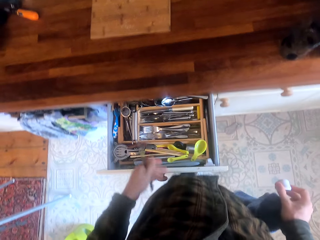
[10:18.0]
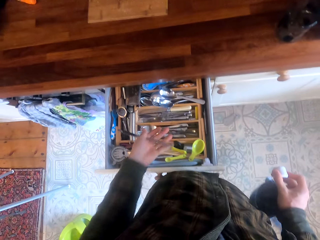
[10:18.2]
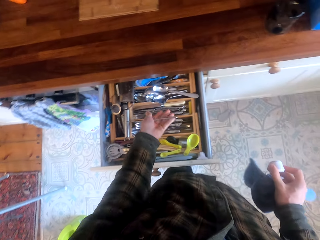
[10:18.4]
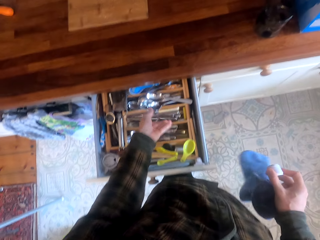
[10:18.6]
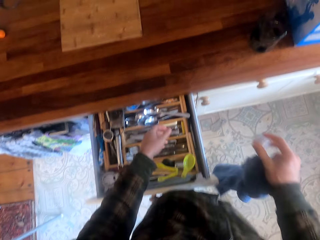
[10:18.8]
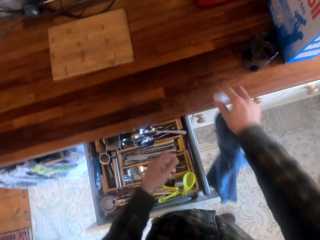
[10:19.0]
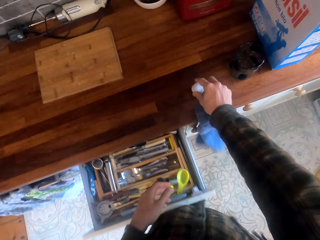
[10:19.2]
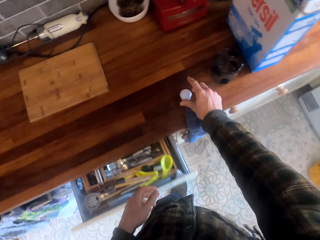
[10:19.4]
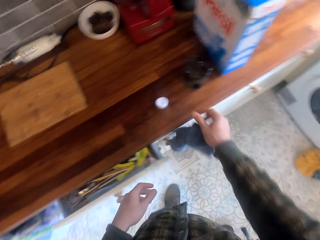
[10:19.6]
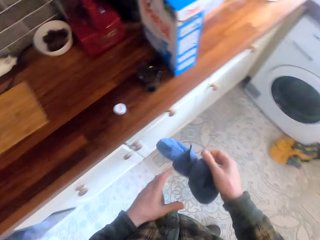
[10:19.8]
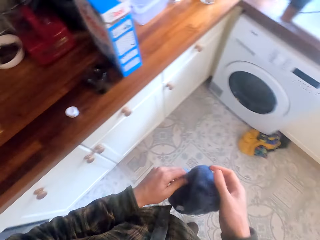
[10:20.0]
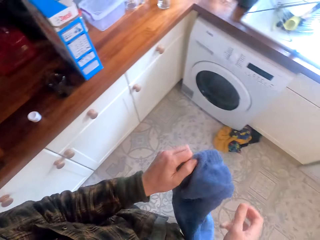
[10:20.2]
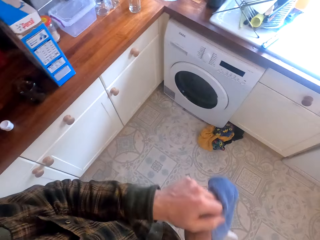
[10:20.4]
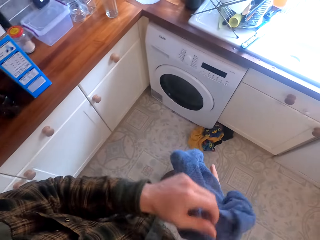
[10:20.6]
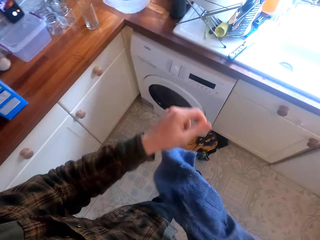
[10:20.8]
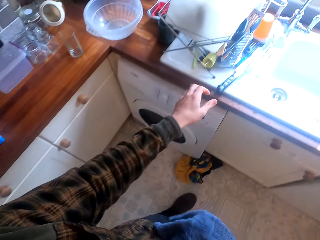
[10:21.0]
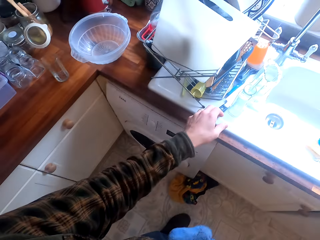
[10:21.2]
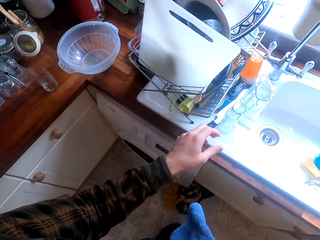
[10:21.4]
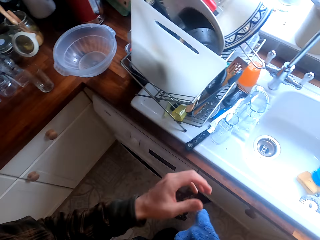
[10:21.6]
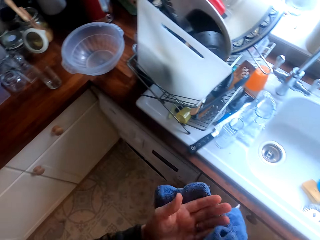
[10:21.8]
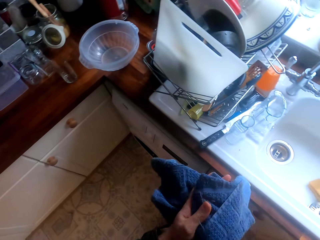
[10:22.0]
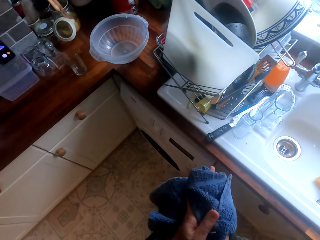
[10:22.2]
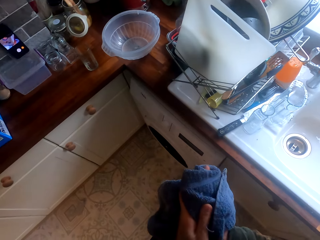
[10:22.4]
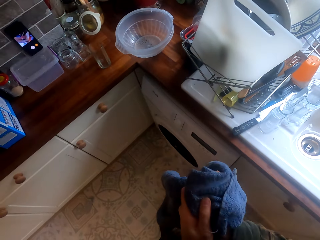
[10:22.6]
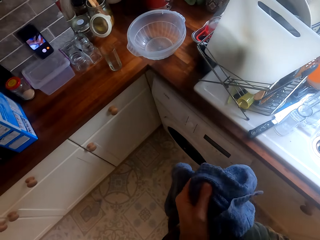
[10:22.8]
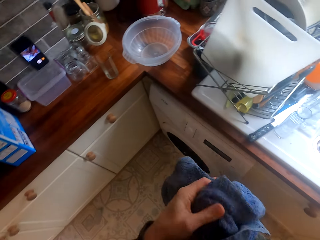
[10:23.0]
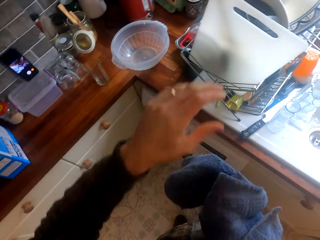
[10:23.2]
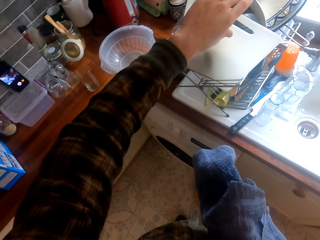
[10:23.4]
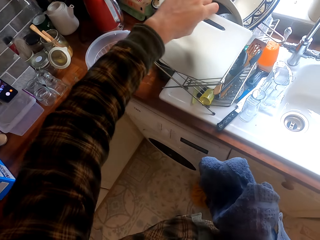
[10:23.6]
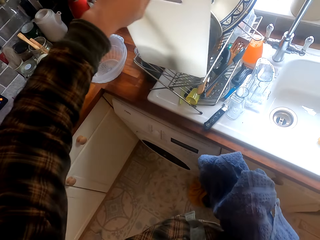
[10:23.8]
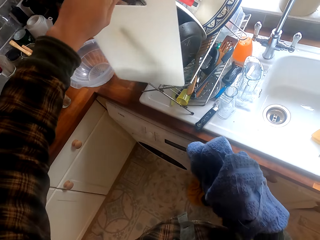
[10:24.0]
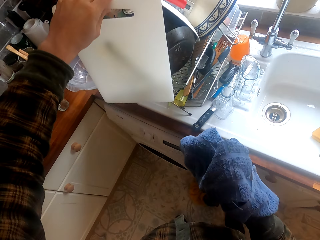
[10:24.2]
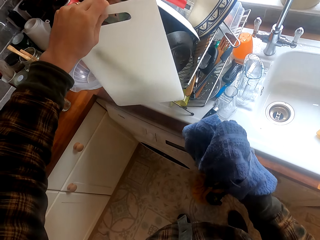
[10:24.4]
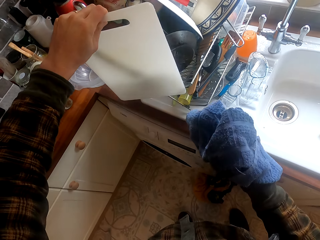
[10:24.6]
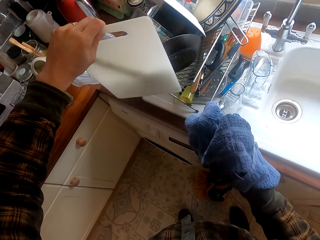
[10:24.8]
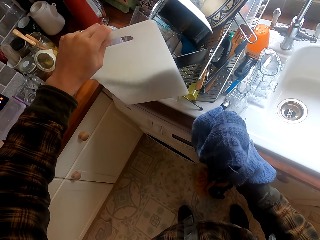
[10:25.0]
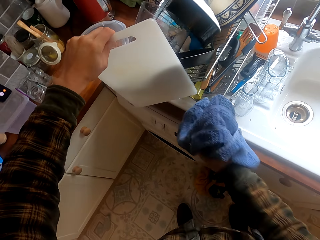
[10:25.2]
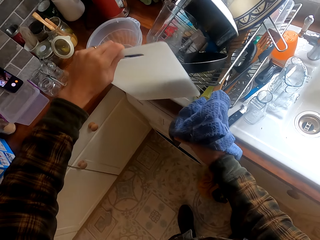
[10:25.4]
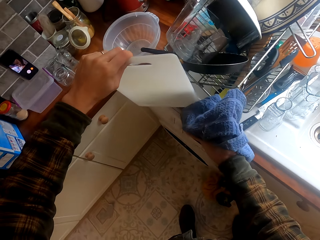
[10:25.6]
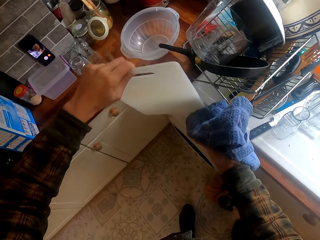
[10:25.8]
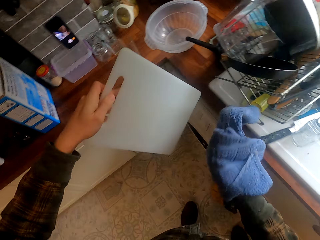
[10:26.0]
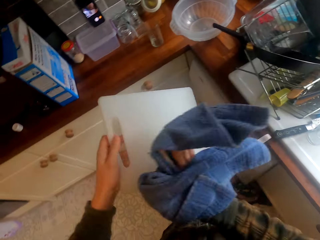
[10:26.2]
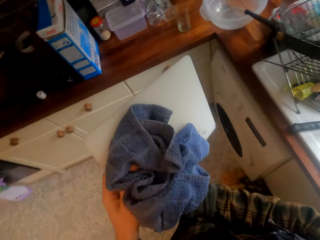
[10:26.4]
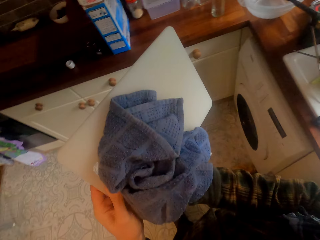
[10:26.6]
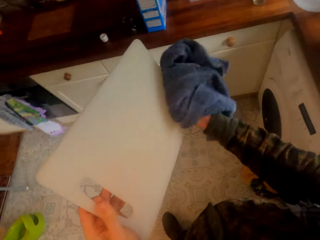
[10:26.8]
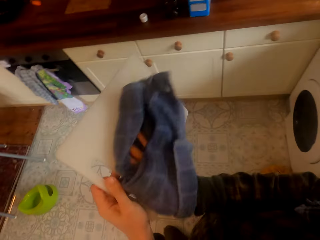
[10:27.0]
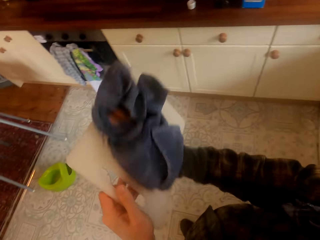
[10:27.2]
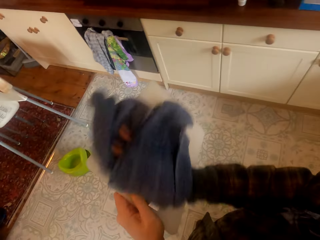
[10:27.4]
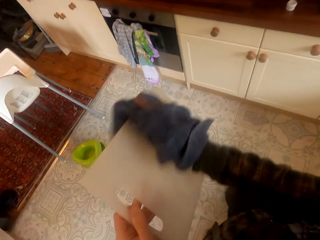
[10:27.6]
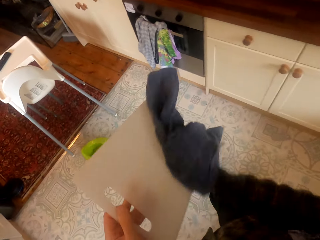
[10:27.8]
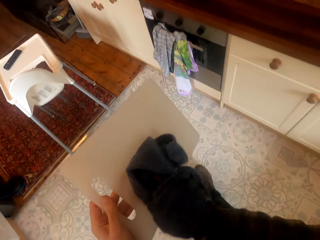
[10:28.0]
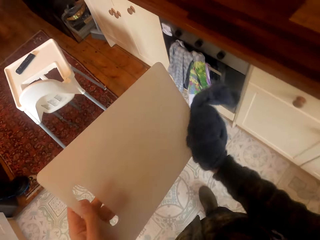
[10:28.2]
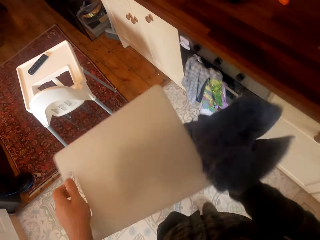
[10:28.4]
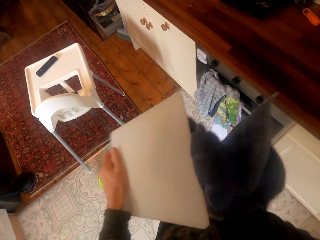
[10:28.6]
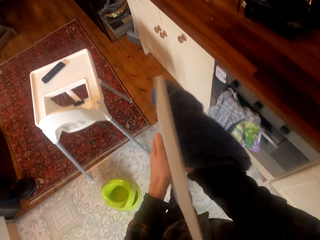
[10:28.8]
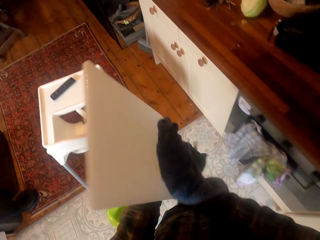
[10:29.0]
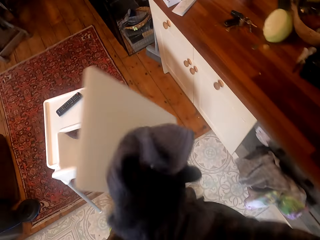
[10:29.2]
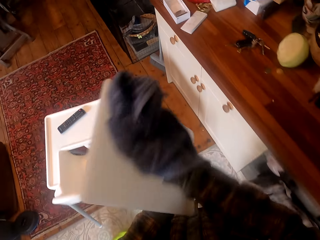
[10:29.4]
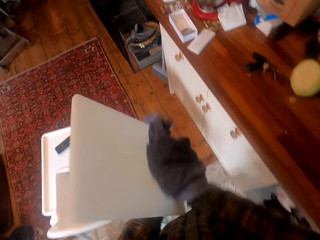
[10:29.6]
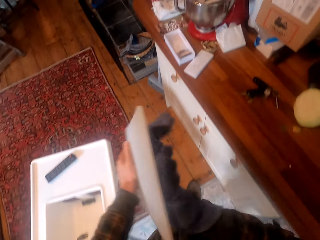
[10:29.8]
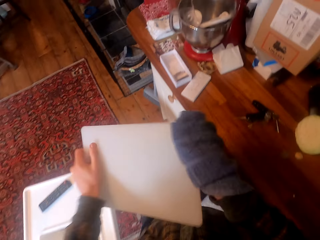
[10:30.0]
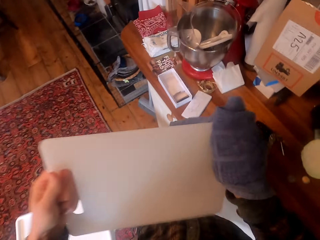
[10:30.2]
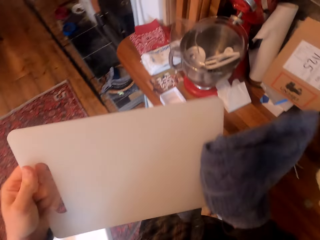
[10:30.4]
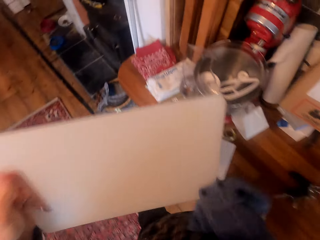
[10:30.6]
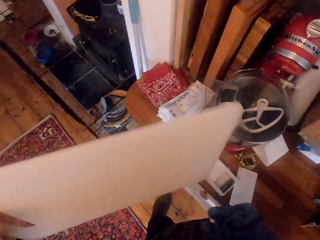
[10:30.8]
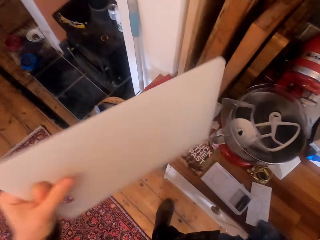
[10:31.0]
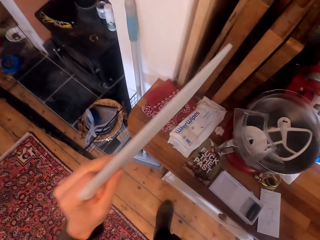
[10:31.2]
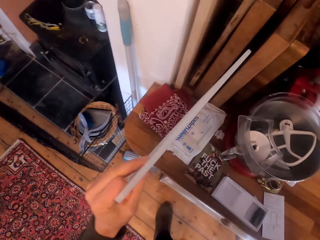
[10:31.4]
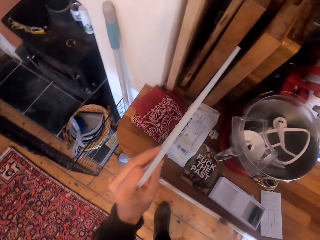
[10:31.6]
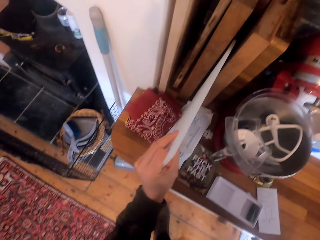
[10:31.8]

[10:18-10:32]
The camera wearer opens the cabinet drawer. They put the knife in the drawer. They put something on the kitchen slab. They stretch the kitchen towel. They stretch a hand. They wipe their hands. They take a chopping board. They wipe the chopping board. They walk around. They wipe the chopping board.

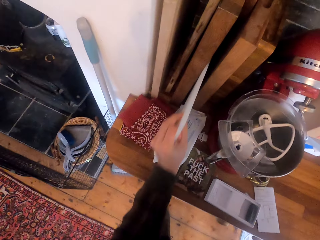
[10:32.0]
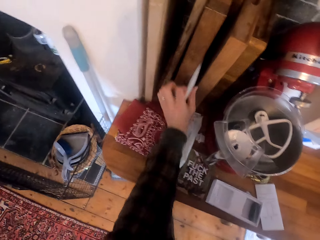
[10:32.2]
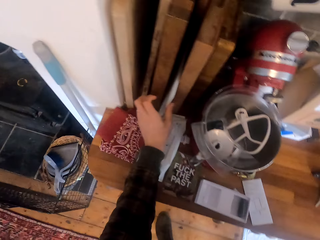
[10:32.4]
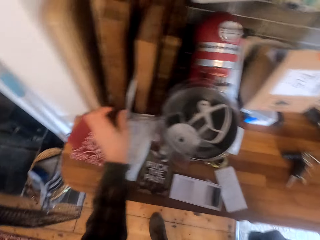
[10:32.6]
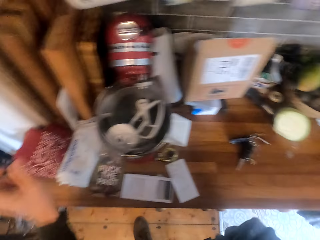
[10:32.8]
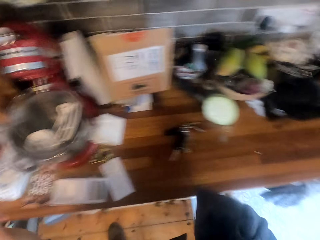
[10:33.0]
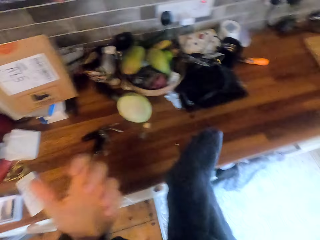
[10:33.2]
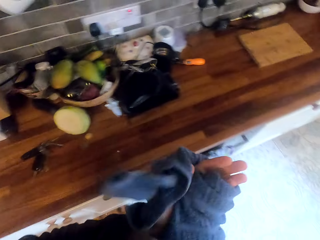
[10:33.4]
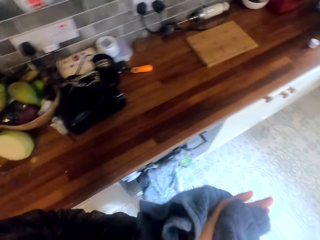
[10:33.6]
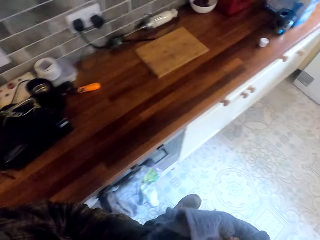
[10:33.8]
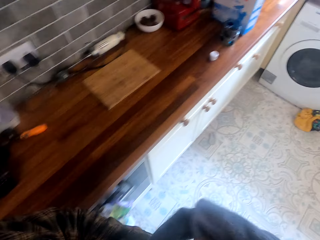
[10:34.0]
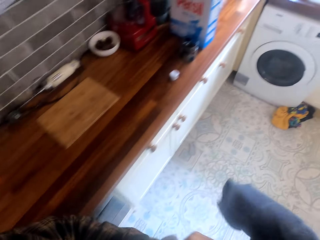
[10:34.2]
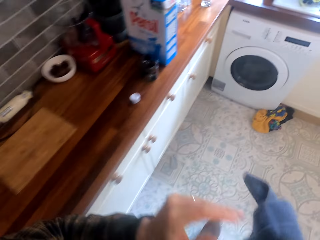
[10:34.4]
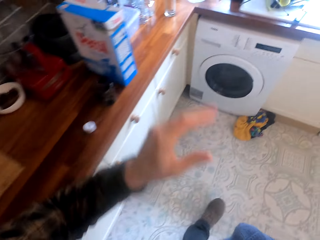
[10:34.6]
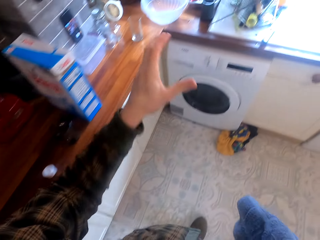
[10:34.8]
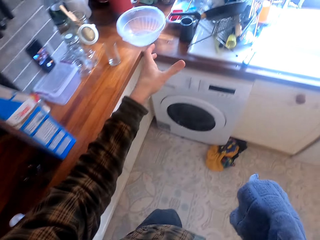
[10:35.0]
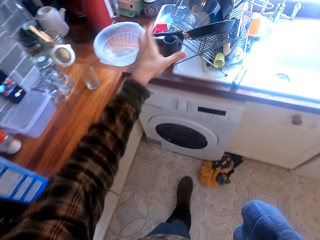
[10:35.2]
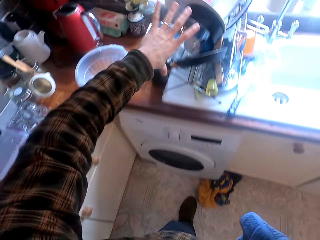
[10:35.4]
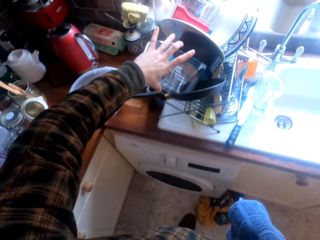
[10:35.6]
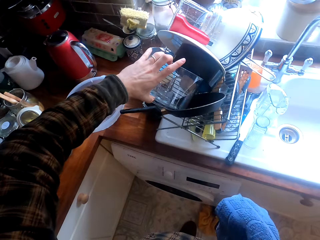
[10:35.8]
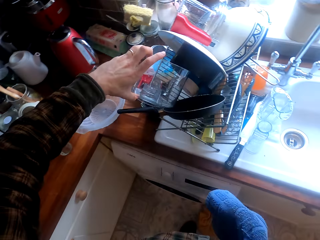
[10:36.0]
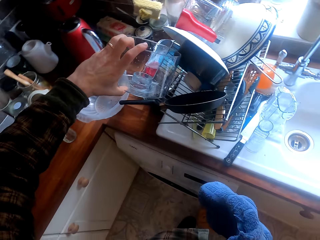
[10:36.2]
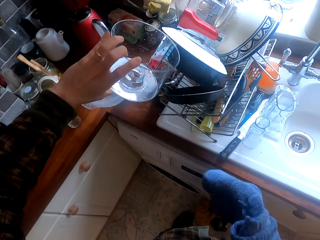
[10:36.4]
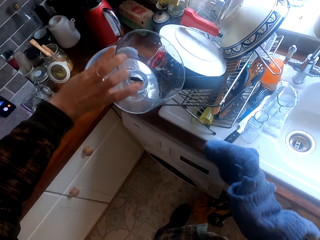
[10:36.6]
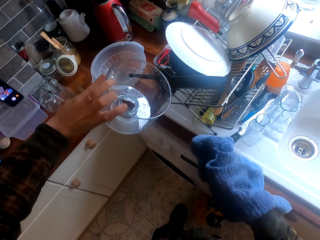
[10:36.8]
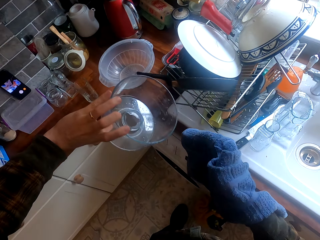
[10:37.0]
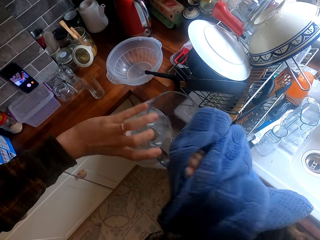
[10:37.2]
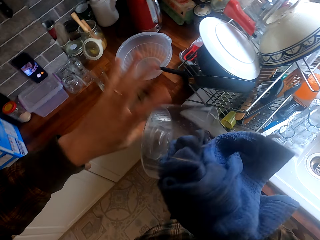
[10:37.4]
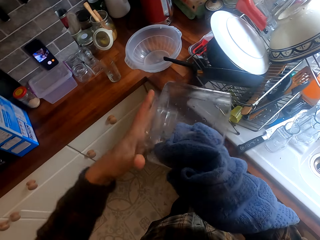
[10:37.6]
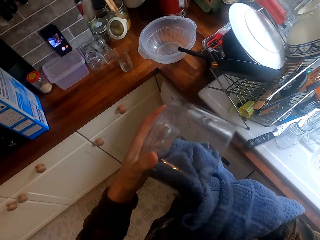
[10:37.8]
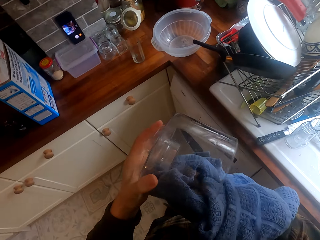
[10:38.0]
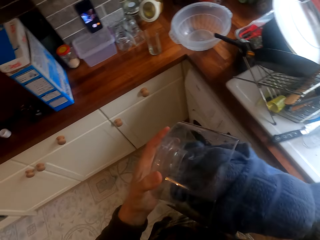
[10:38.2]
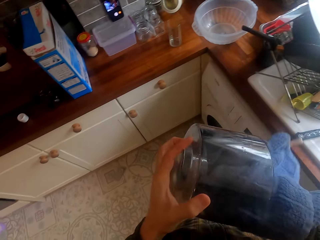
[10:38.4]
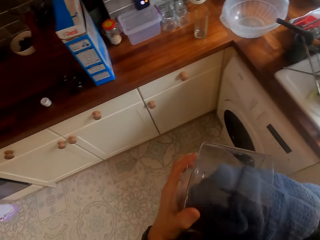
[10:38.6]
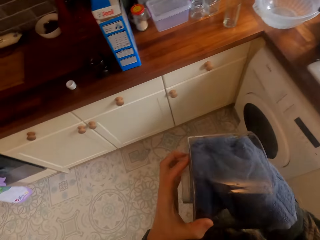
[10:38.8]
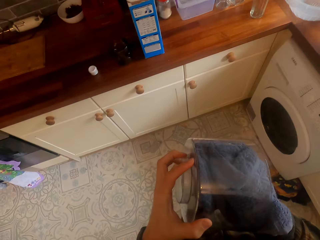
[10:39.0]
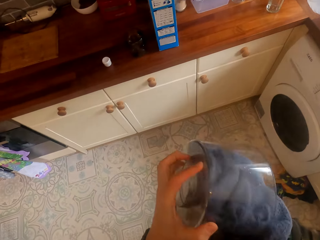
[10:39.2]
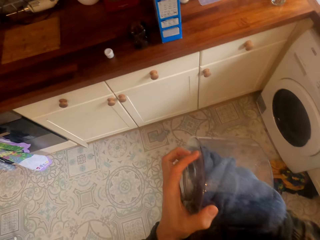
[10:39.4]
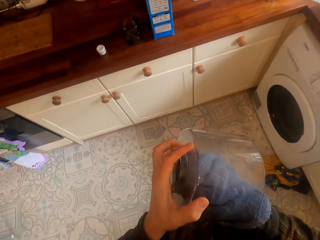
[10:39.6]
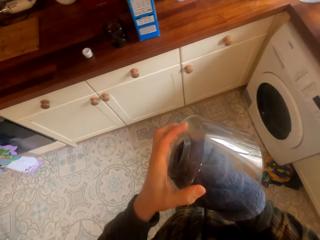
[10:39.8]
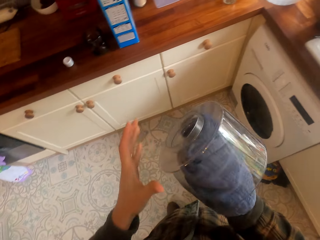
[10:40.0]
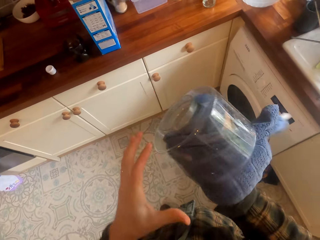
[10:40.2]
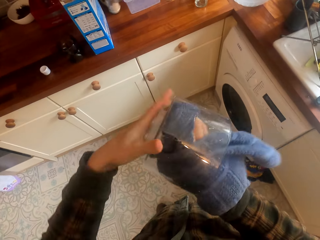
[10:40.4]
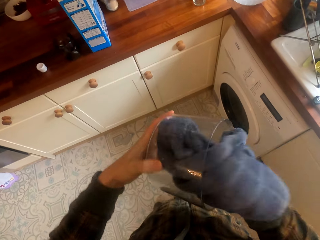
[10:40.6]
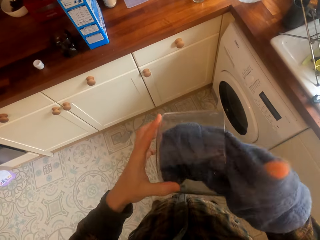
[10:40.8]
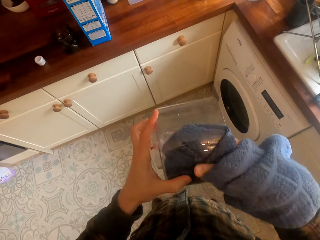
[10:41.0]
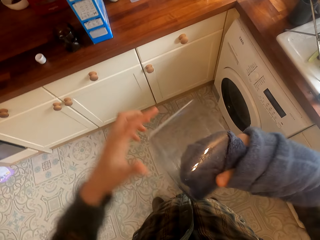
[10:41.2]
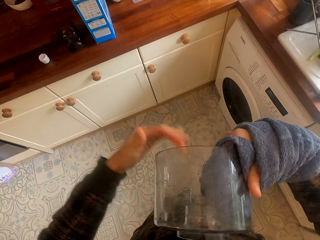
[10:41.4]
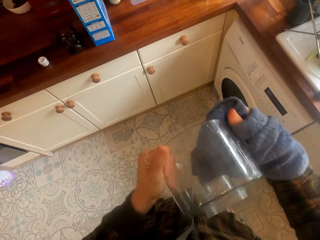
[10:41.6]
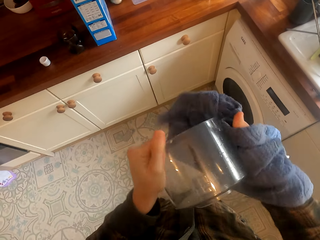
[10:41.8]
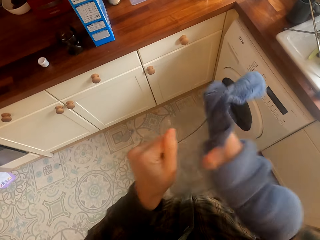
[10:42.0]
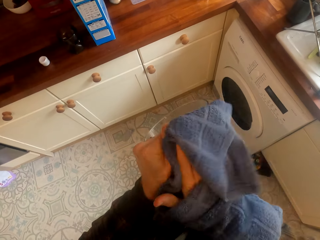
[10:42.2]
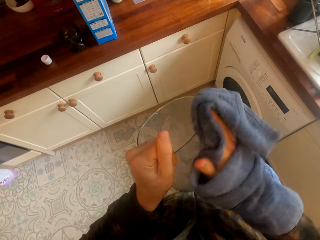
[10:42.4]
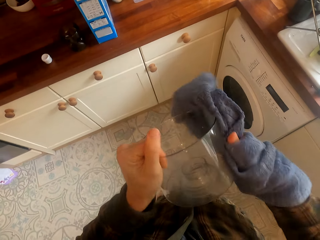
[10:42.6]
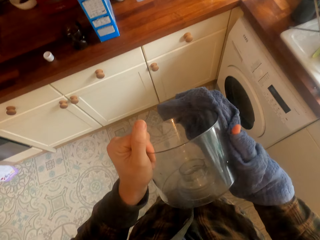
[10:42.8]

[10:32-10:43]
The camera wearer puts the chopping board in a holder stand among other boards. They turn around. They wipe their hands. They walk around. They stretch a hand. They take a utensil in a dish rack. They wipe the utensil.
